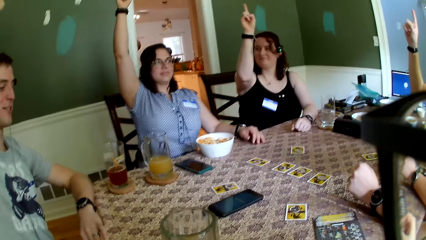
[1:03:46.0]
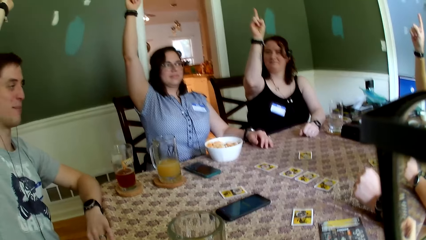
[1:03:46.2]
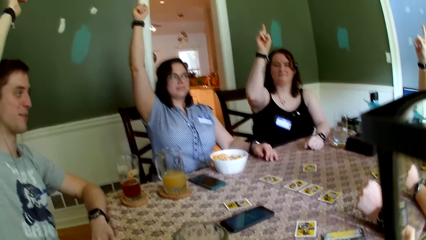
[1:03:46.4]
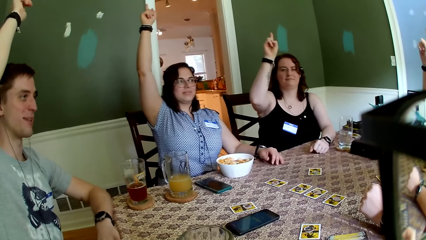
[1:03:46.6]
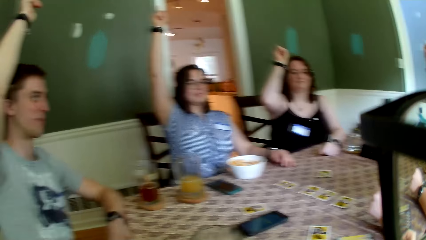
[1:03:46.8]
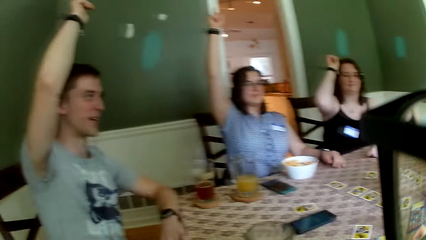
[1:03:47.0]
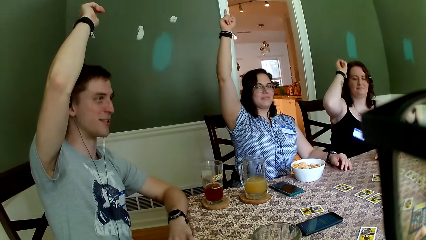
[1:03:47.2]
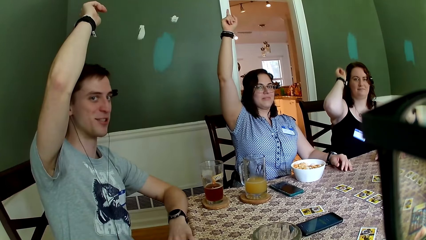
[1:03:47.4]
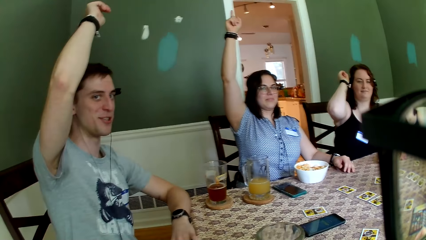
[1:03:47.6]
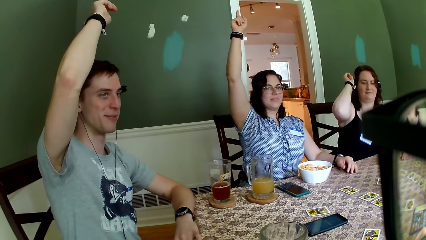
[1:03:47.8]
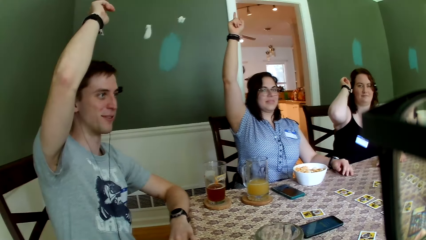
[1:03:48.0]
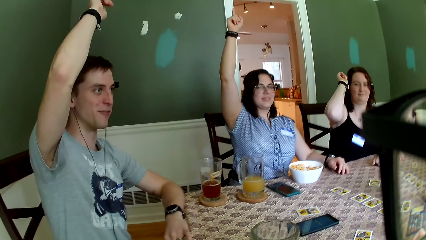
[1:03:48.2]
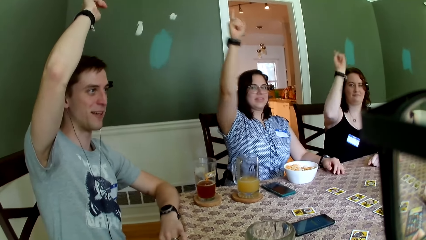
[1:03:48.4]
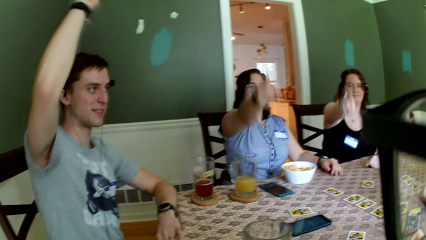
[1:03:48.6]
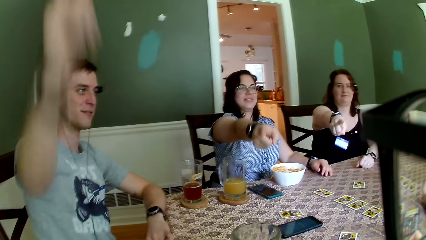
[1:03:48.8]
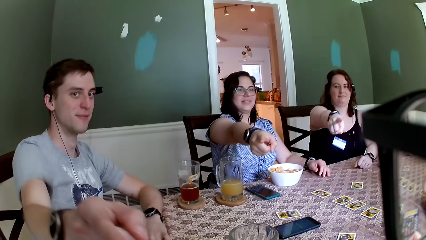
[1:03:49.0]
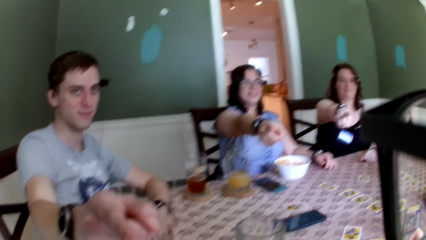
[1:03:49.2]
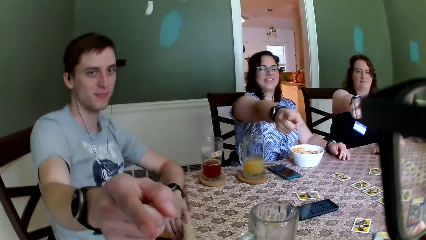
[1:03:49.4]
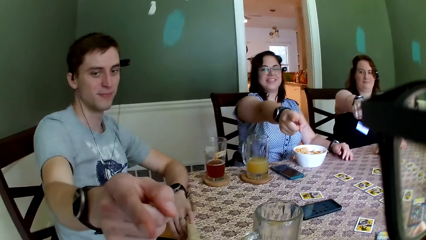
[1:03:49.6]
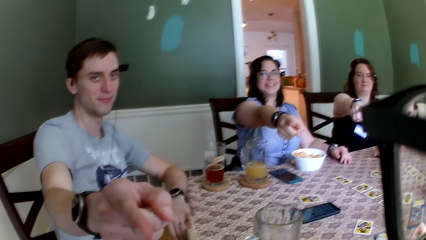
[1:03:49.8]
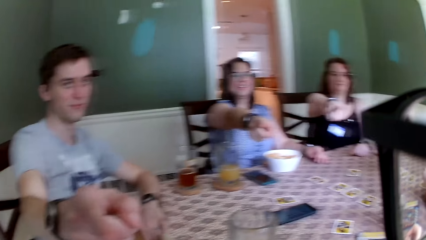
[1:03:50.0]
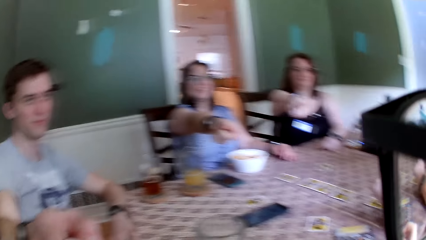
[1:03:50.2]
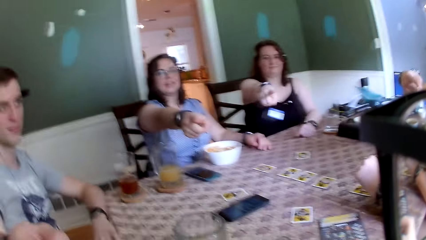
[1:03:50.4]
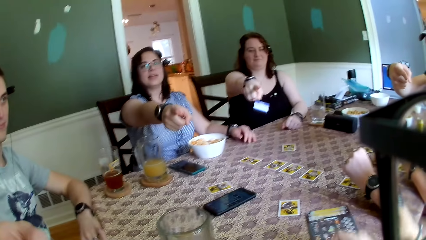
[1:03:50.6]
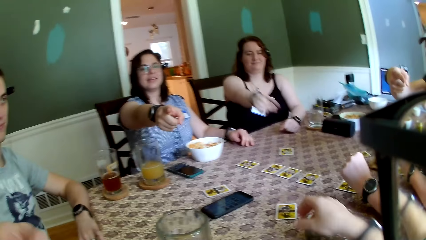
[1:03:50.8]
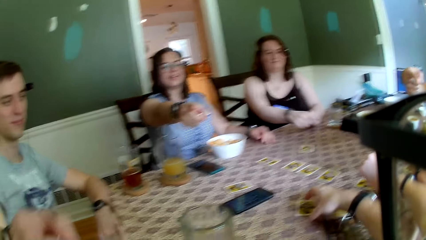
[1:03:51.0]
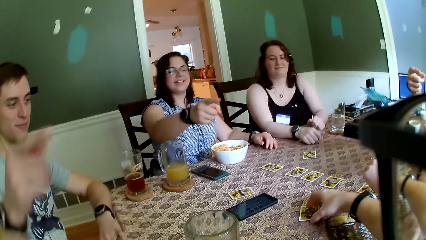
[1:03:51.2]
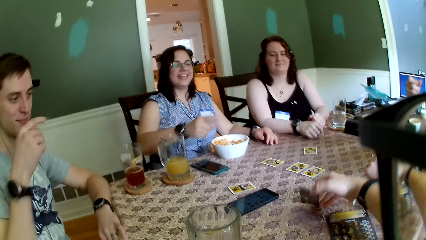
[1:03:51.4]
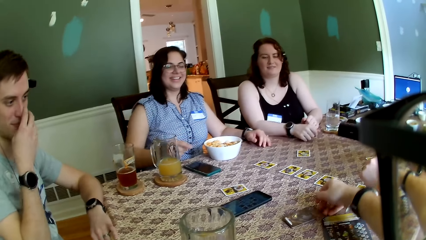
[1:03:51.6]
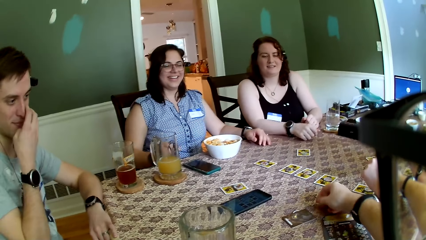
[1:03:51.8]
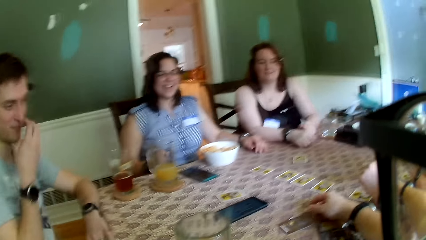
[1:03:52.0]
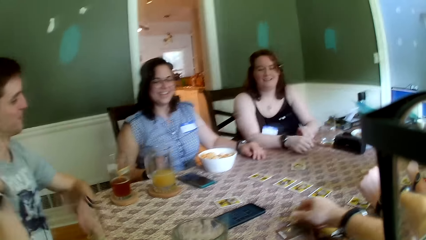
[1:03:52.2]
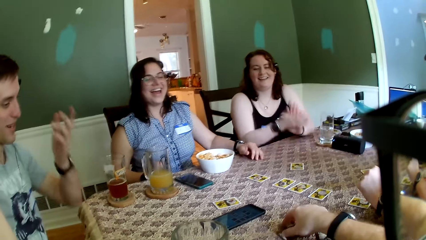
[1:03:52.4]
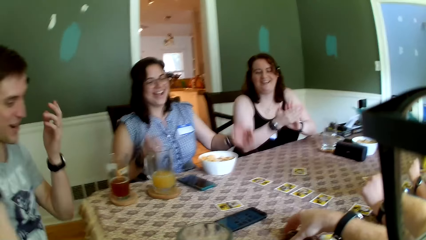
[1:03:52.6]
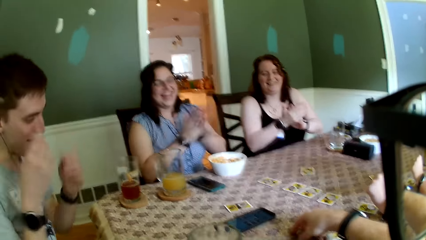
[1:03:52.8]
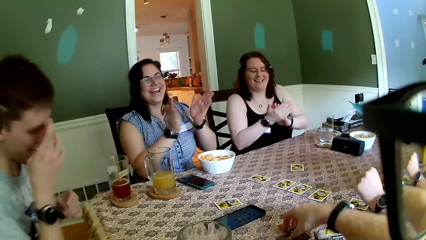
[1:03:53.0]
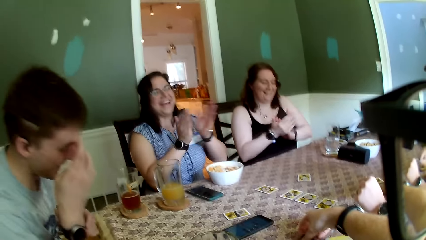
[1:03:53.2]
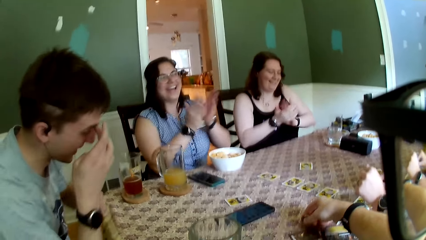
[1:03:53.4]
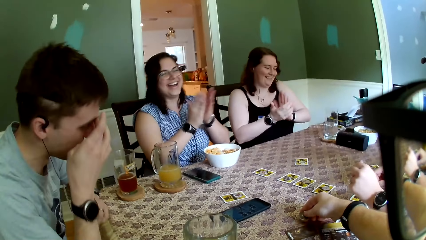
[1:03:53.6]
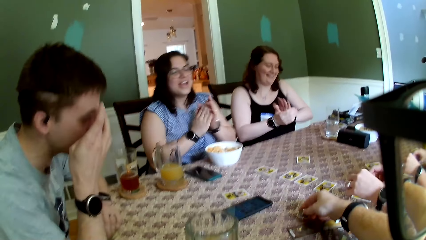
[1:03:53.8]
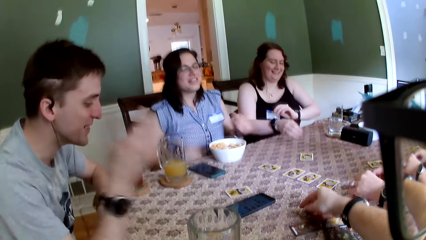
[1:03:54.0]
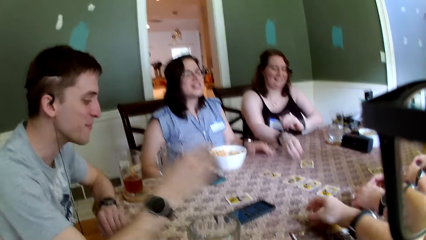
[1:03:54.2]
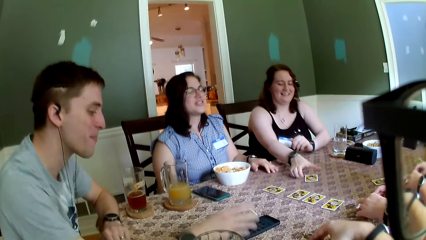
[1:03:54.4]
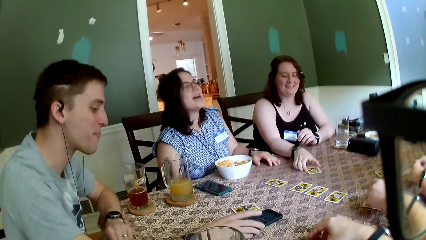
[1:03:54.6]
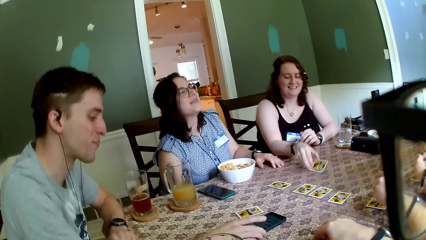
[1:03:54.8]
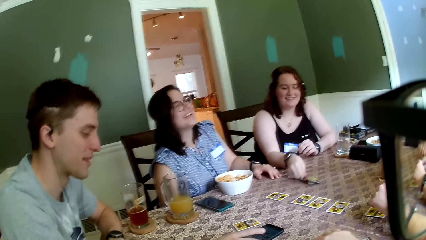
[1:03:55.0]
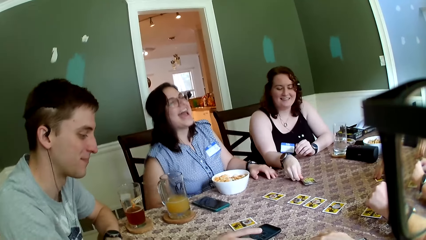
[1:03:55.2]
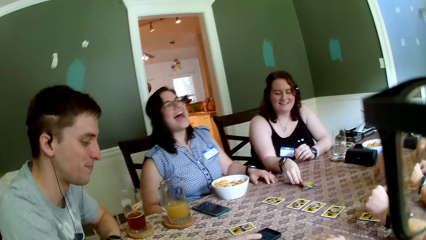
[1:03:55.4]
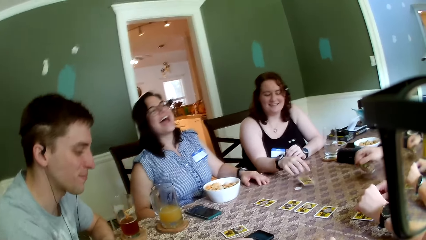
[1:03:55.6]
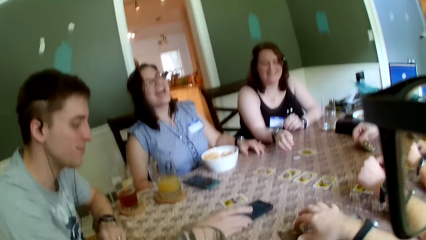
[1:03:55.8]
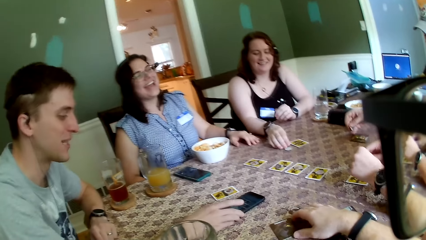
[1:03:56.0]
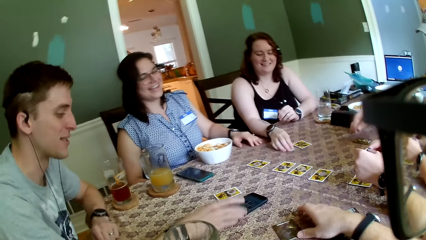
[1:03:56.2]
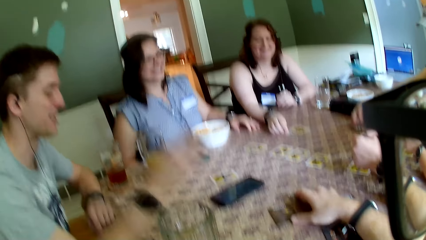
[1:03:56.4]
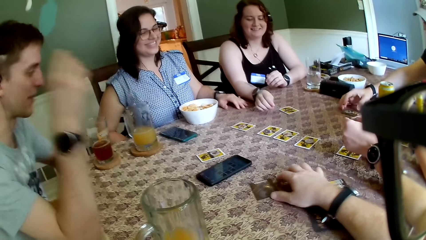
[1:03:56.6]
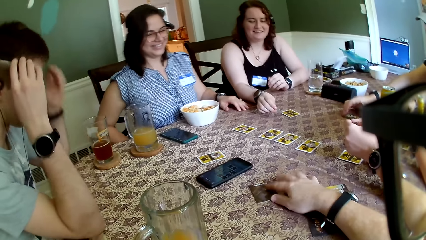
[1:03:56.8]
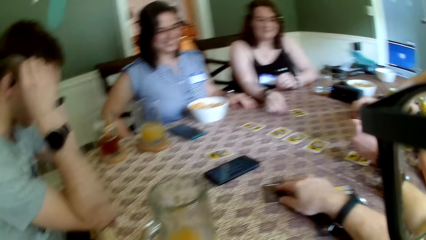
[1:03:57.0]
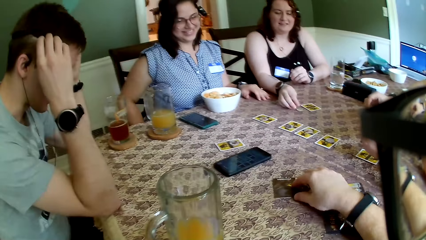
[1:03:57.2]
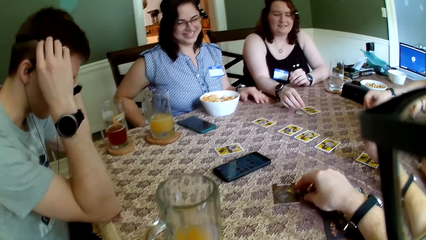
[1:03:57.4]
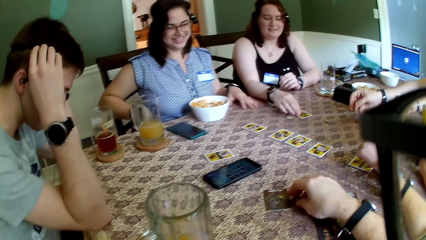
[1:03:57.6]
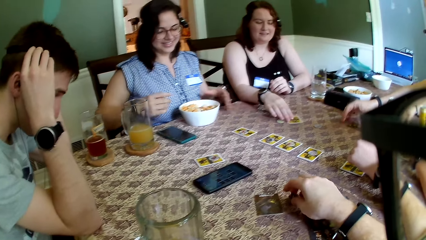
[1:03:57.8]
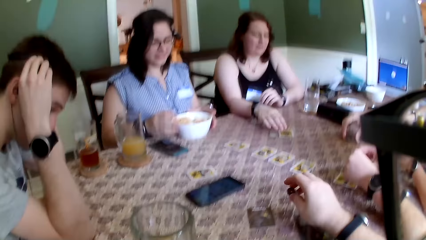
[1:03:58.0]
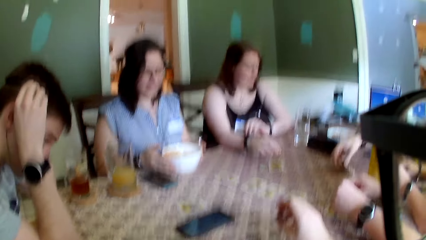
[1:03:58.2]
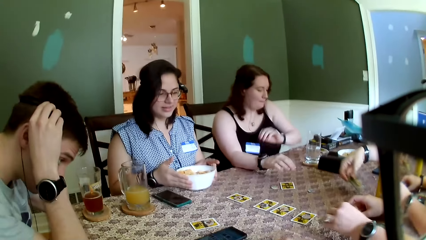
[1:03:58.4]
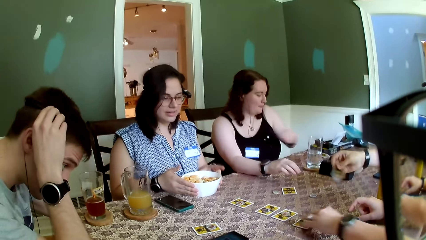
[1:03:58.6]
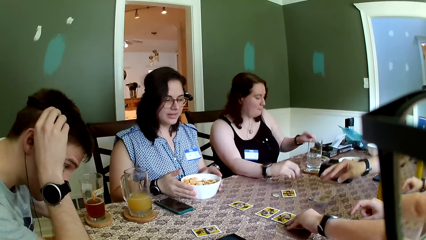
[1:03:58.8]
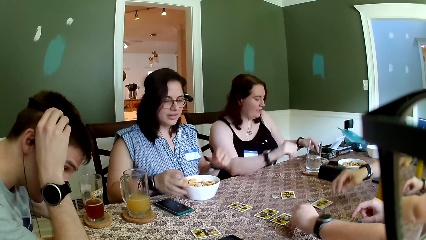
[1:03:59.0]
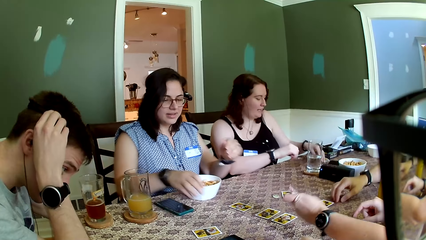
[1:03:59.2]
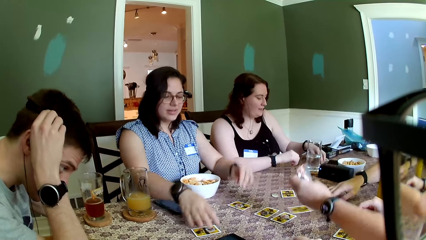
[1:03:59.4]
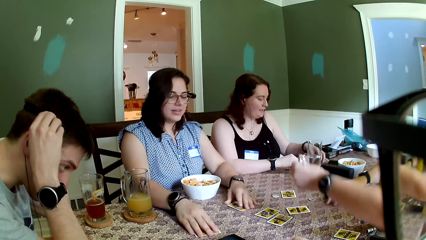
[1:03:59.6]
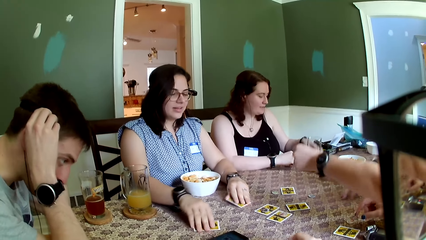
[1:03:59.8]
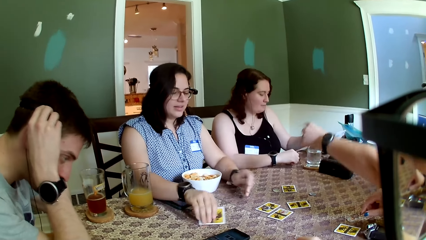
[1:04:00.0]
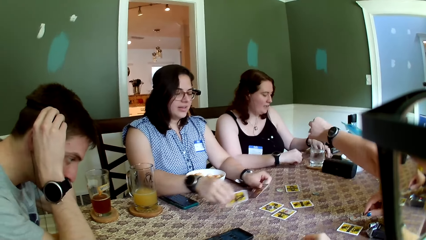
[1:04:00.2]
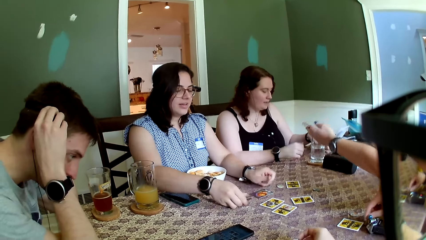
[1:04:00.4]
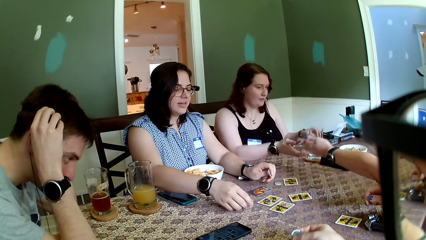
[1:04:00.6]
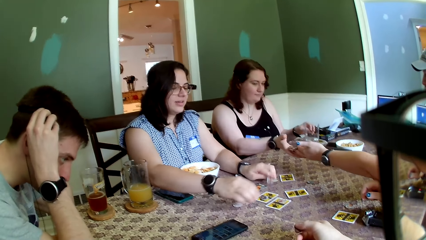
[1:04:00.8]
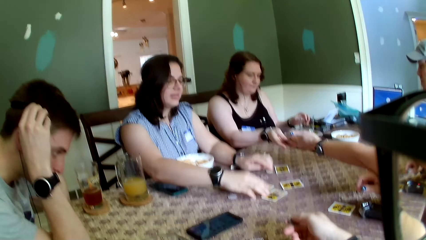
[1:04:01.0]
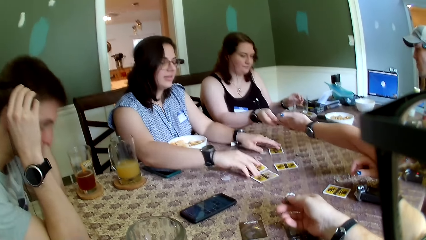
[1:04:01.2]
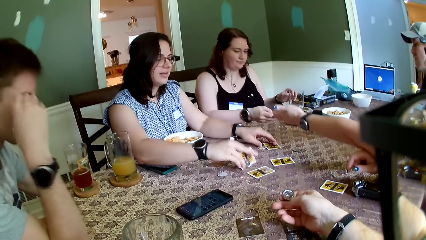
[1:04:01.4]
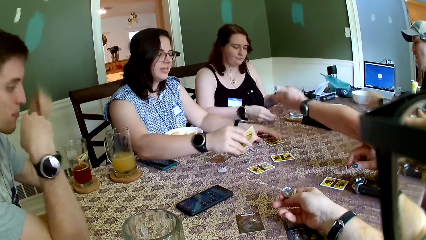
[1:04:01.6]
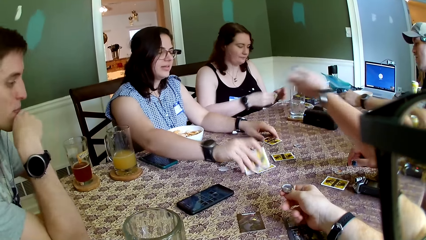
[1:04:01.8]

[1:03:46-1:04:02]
A woman points her right hand to the camera wearer. Another woman points her right hand to the camera wearer. A man points his right hand to the camera wearer. The camera wearer converses with the group of people. The first woman places her right hand on the table. The camera wearer flips a card on the table with his right hand. The second woman places her right hand on the table. The camera wearer picks up the card. The man touches his face with his right hand and removes his left hand from the table. The first woman claps her hands. The camera wearer adjusts a coin on the table with his right hand. The second woman claps her hands. The man touches his face with his right hand. The camera wearer collects the cards. The man places his left hand on the table. A third woman picks up a card from the table with her left hand. The second woman puts her right hand under the table and places her left hand on the table. The first woman flips a card on the table with her right hand. The man presses the phone on the table with his right hand. The first woman picks up a coin from the table with her right hand. Another man picks up a coin from the table with his right hand. The first man adjusts the headset on his head with both hands. The first woman drops the coin in her right hand on the table. The camera wearer holds the card. He picks up the coin from the table with his right hand. The other man drops the coin in his right hand on the table. The first woman adjusts a card on the table with her right hand. The camera wearer converses with the first man. The other man picks up a card from the table with his right hand. The second woman adjusts a plate on the table with both hands. The third woman picks up a card from the table with her left hand. The other man drops the card in his right hand on the table and adjusts the card on the table with his right hand. The first woman adjusts a card on the table with her left hand. The second woman picks up a card from the table with her left hand, flips a card on the table with her right hand, and drops the card in her left hand on the table. The third woman passes the card in her left hand to the first woman. The first woman collects the card from the third woman with her right hand. The second woman picks up a card from the table with her left hand.
